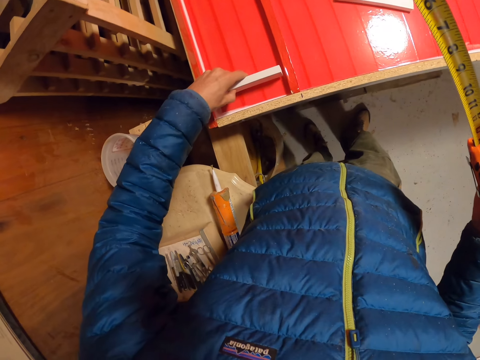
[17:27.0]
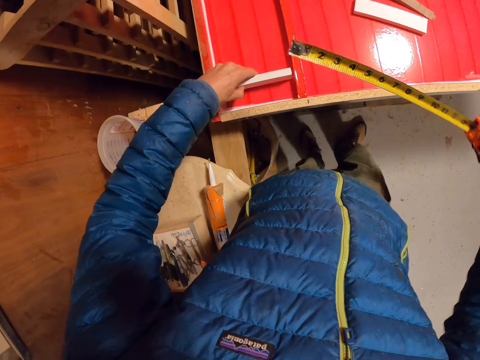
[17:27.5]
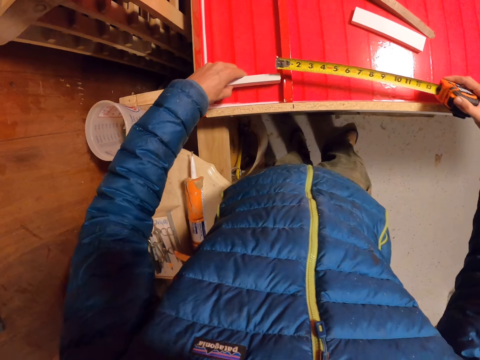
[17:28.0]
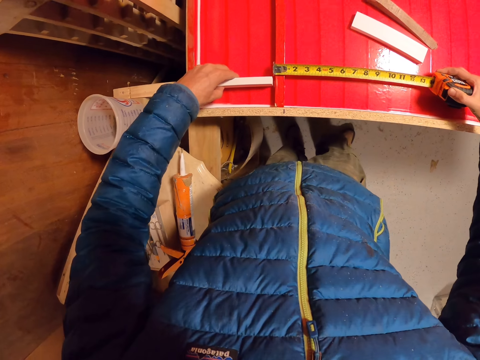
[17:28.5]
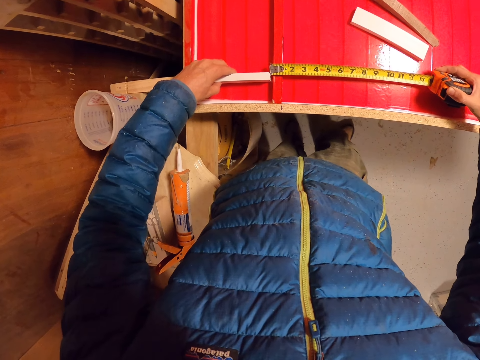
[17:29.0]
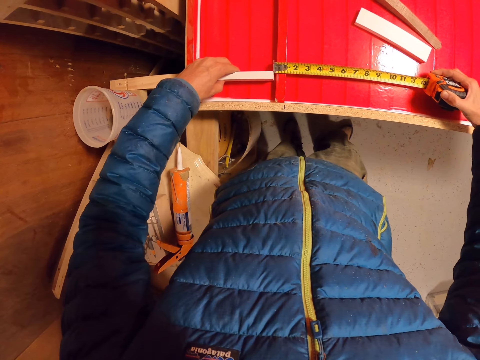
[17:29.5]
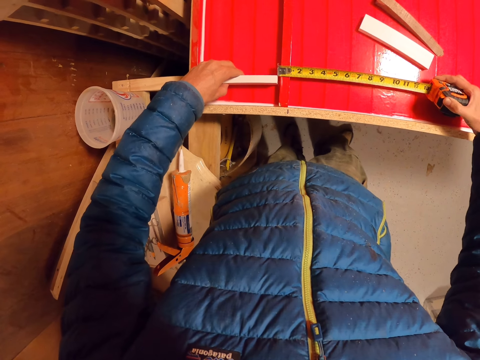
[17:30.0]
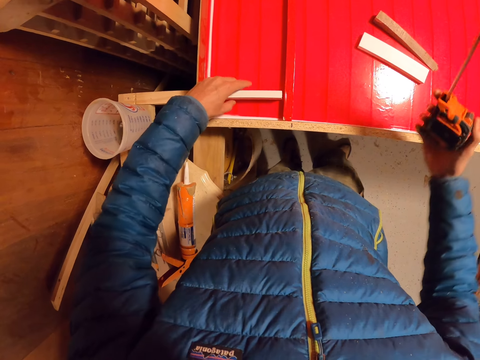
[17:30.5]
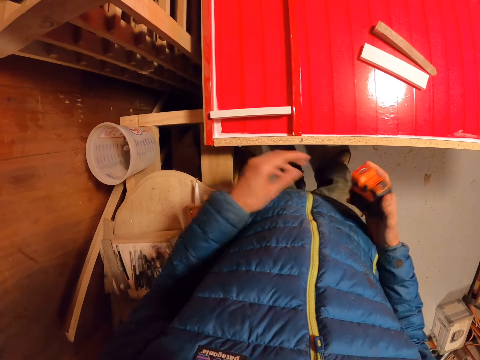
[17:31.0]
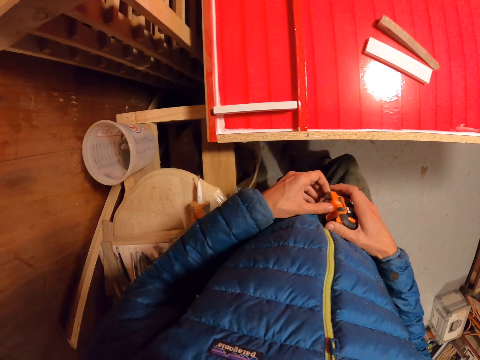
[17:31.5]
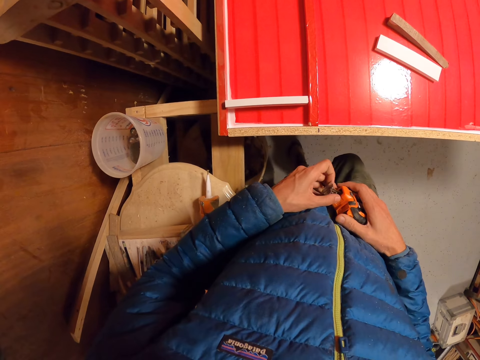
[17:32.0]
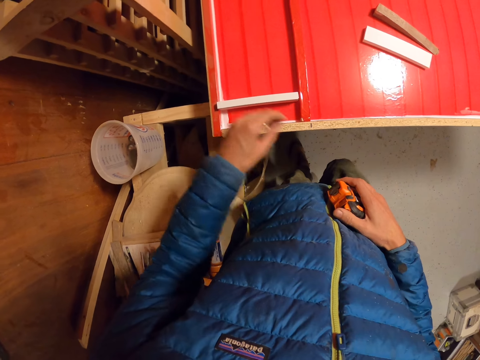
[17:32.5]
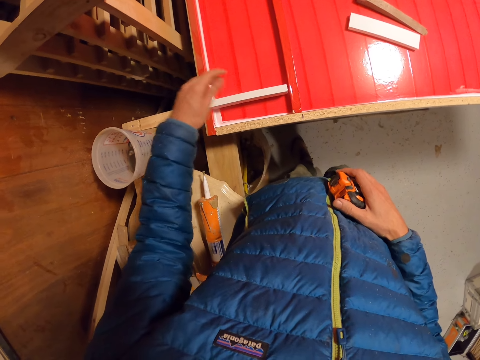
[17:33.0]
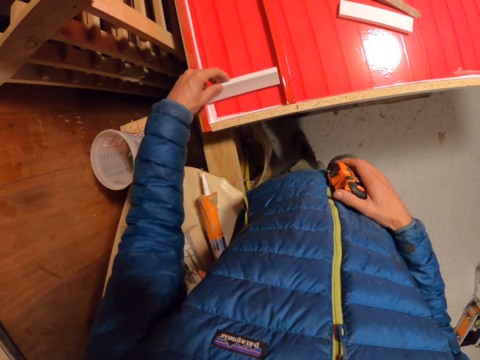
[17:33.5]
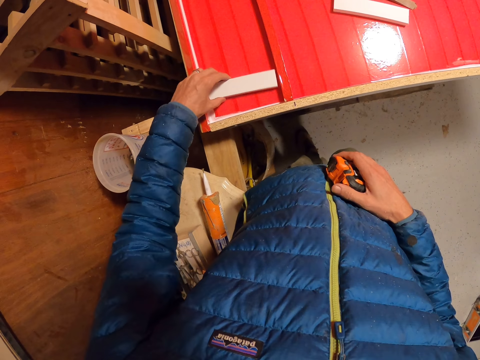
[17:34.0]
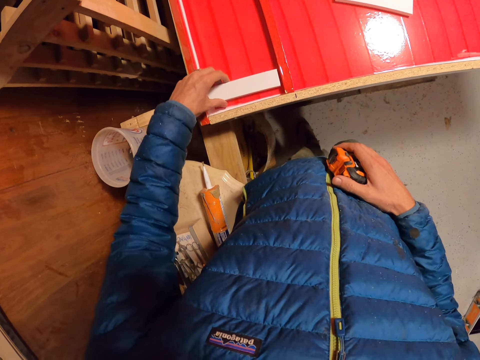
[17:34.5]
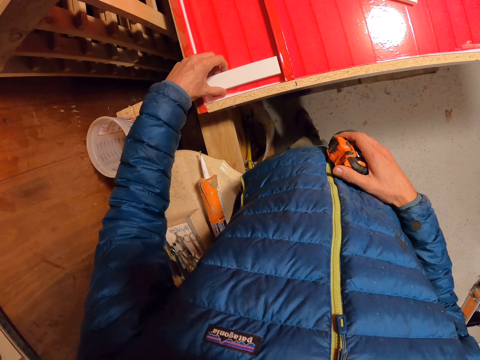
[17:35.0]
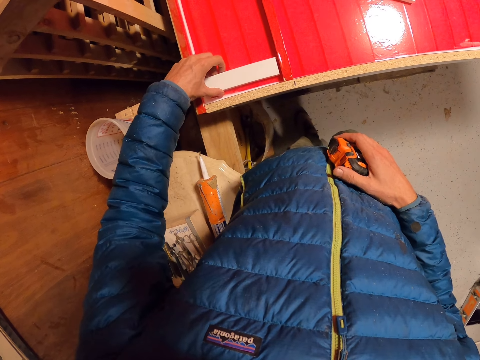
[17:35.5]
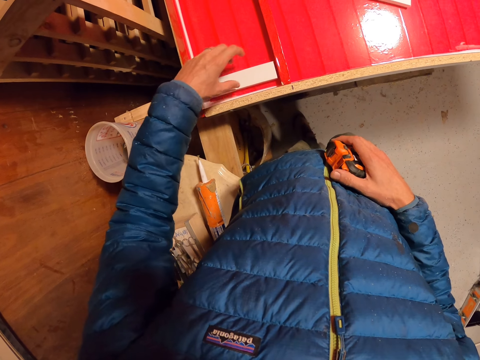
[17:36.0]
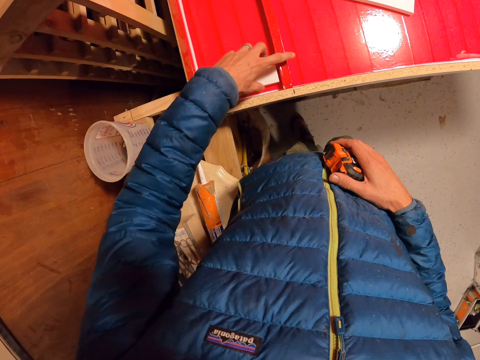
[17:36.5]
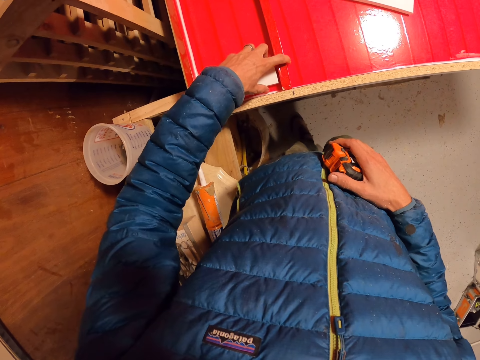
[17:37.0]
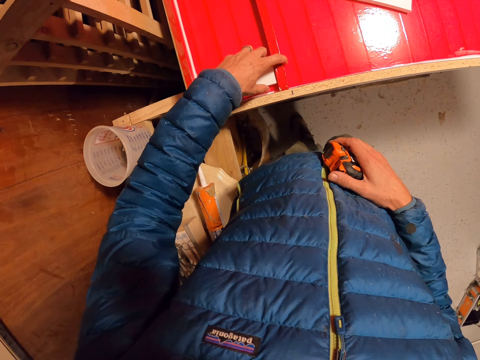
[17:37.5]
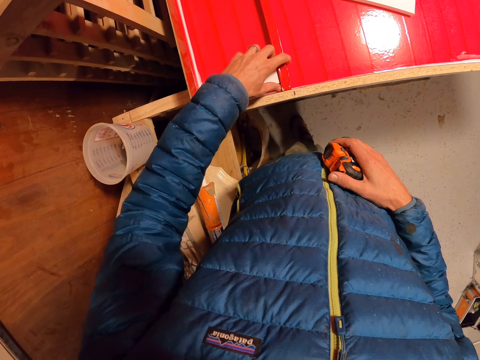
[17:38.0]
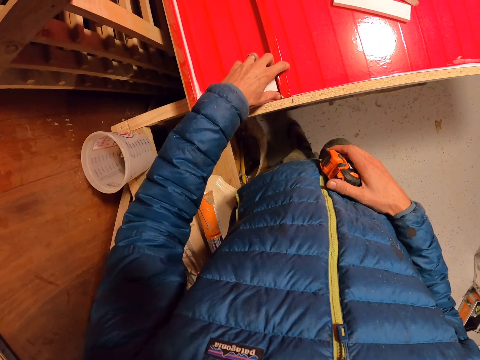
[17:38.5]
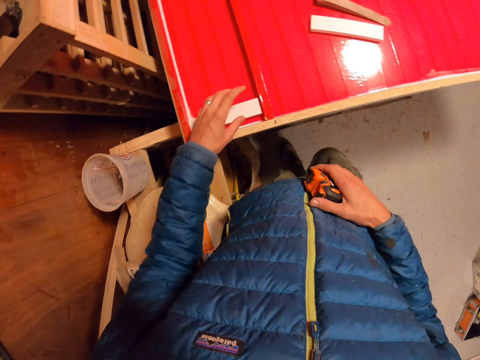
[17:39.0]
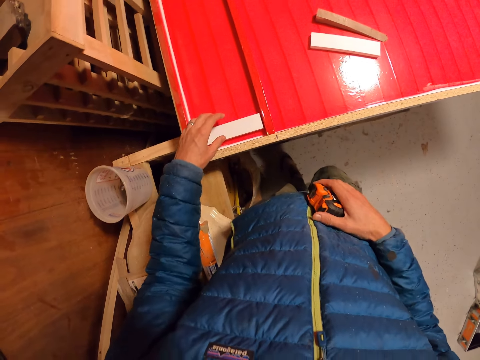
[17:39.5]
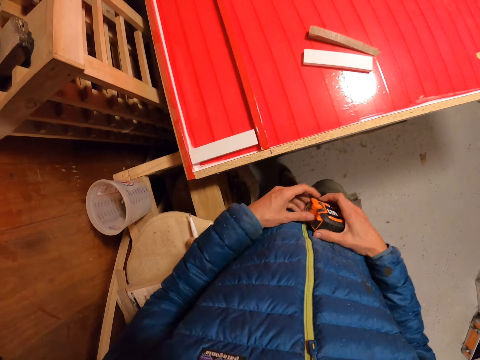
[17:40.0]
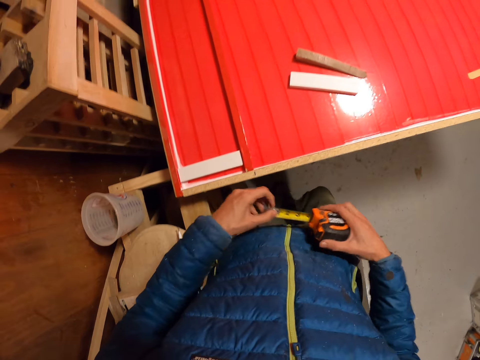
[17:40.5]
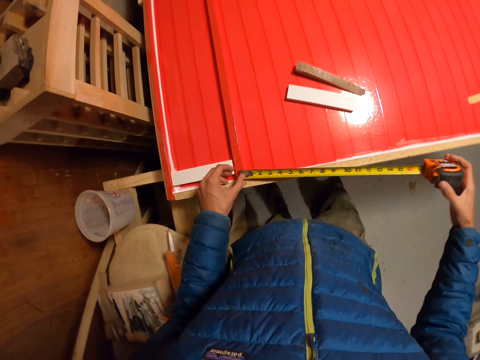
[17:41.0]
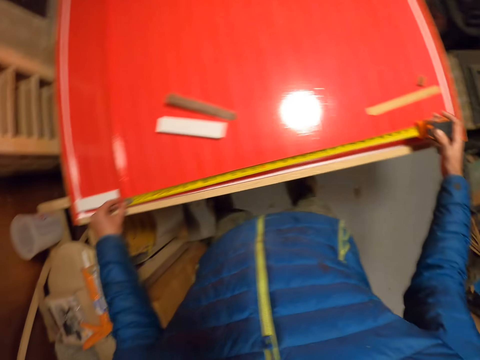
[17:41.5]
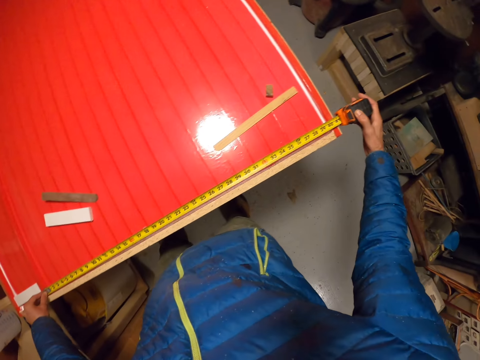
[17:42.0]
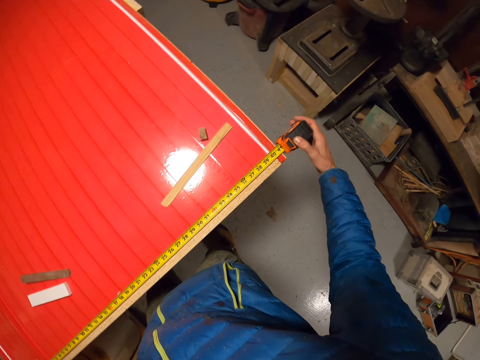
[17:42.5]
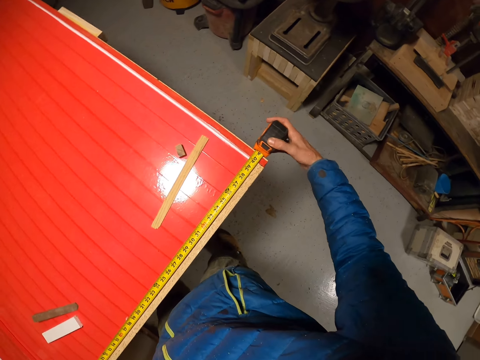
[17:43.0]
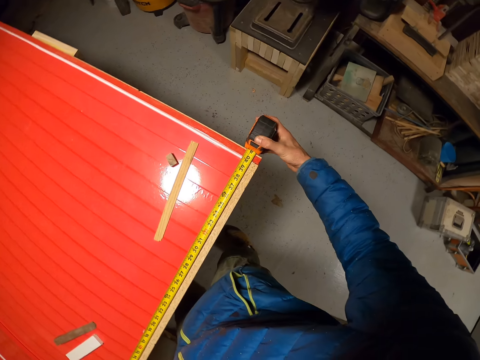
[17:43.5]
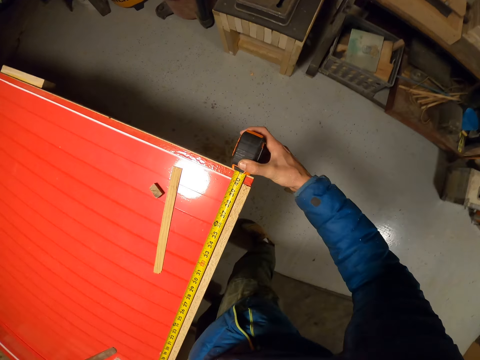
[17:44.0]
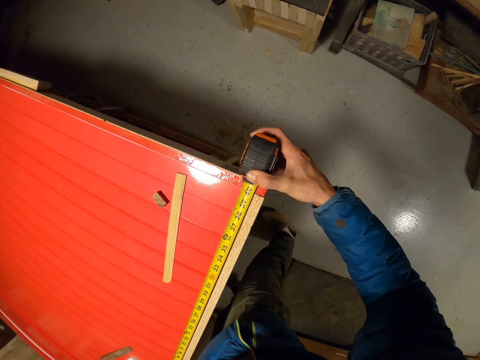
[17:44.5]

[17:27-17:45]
The camera wearer moves their hand. They measure the wooden cardboard. They place the tape on the board. They drop the piece of wood on the board and retract the tape. They remove the tape measure. They adjust the piece of wood on the board with the left hand. They hold the tape measure. They move the wooden cardboard. They move the wooden cardboard again. They move the tape measure. They pull out the retractable tape with the left hand. They take measurement on the board with the tape.

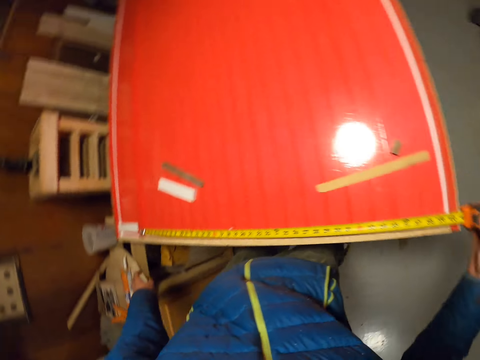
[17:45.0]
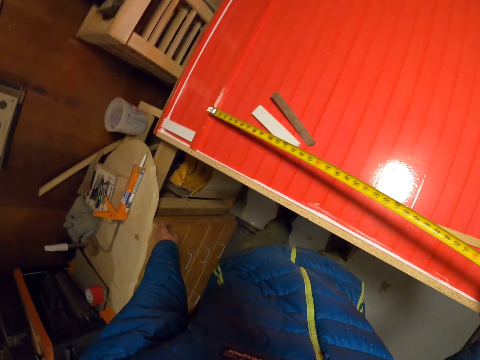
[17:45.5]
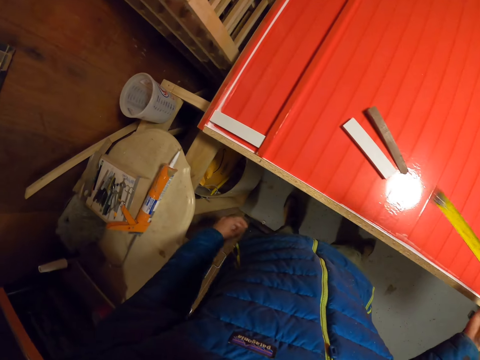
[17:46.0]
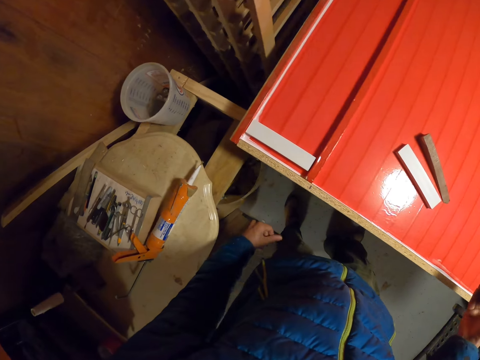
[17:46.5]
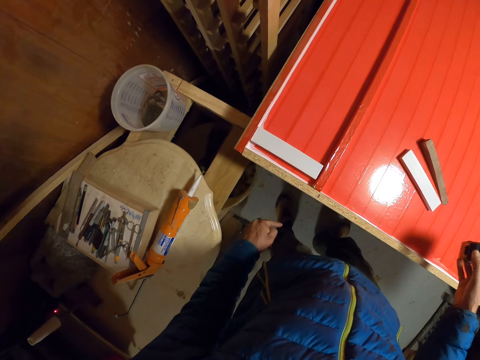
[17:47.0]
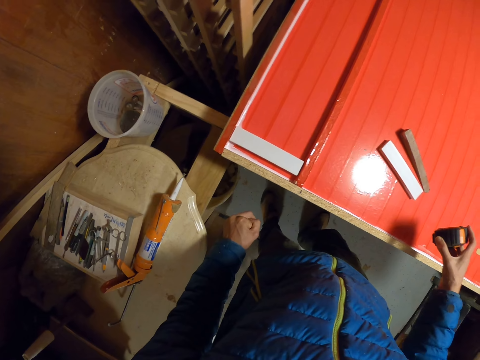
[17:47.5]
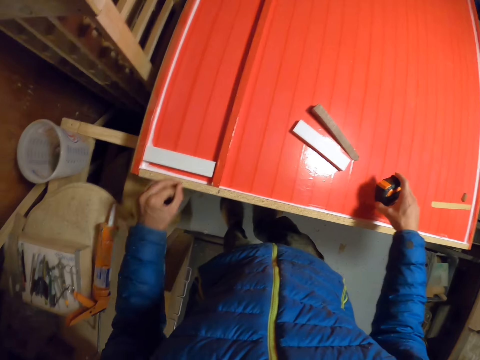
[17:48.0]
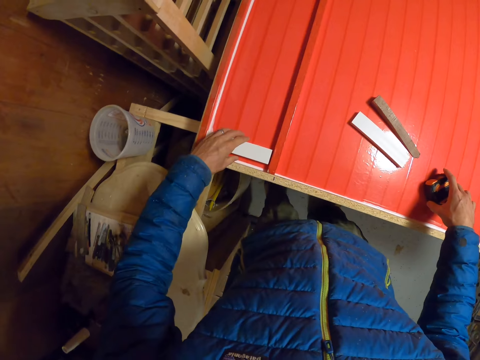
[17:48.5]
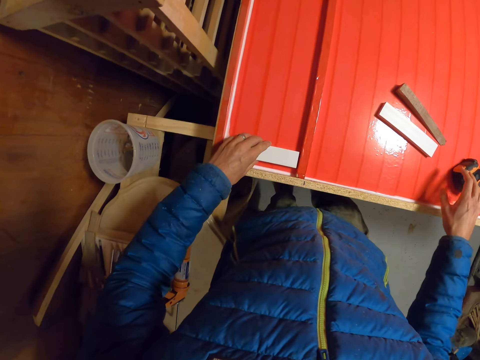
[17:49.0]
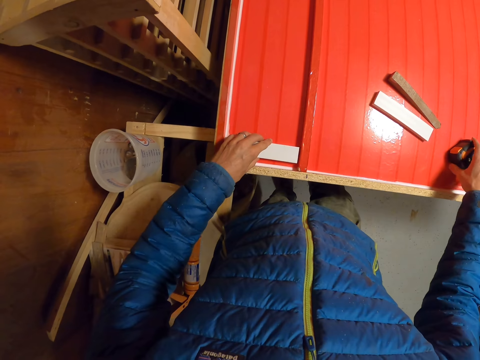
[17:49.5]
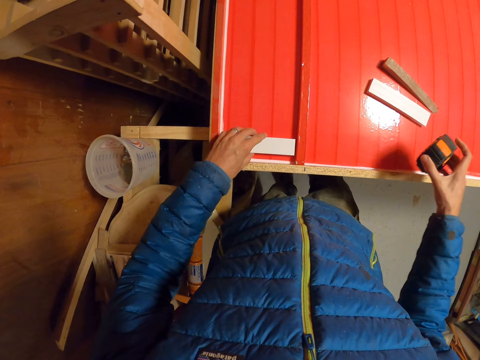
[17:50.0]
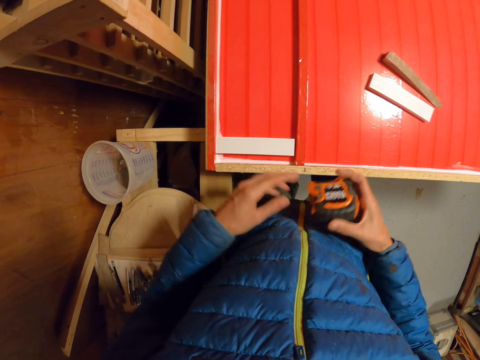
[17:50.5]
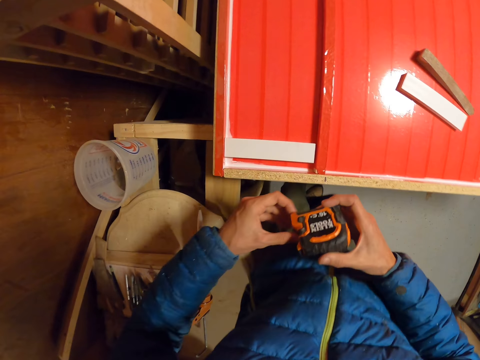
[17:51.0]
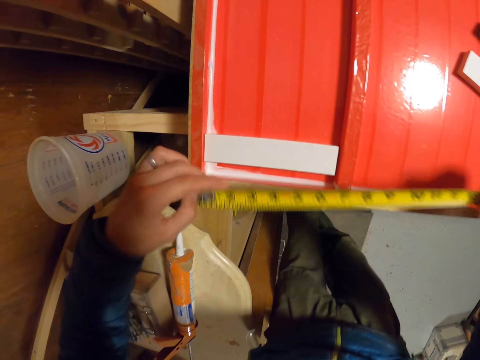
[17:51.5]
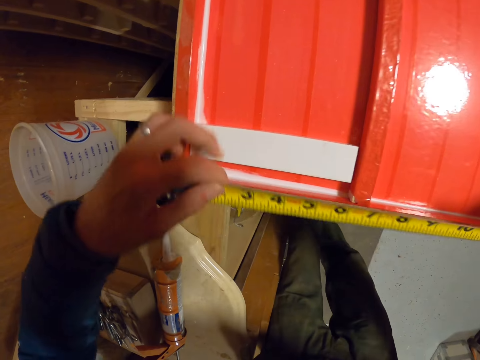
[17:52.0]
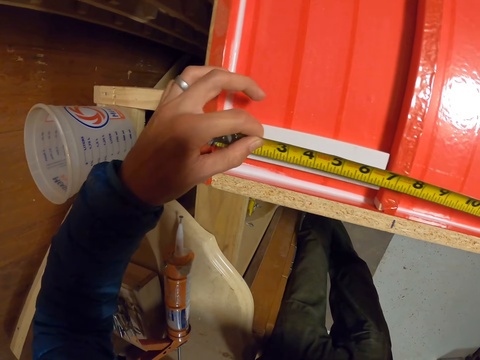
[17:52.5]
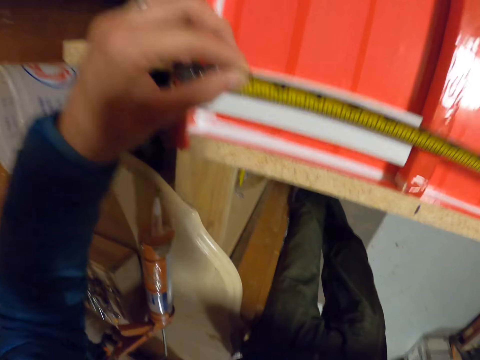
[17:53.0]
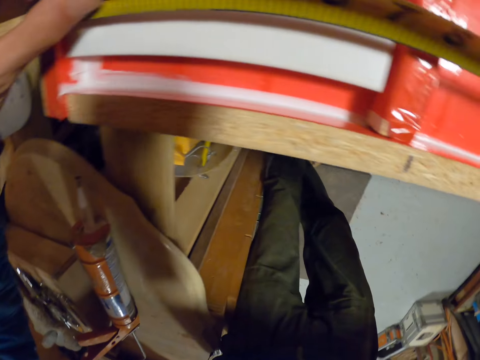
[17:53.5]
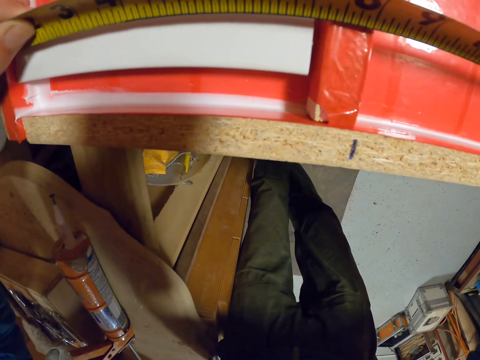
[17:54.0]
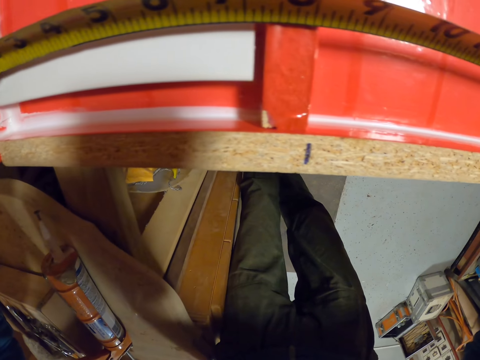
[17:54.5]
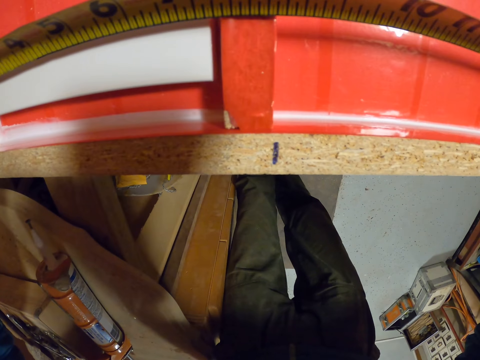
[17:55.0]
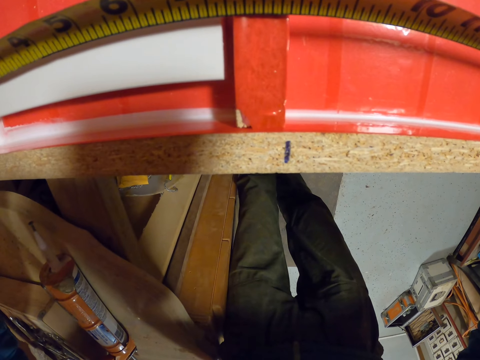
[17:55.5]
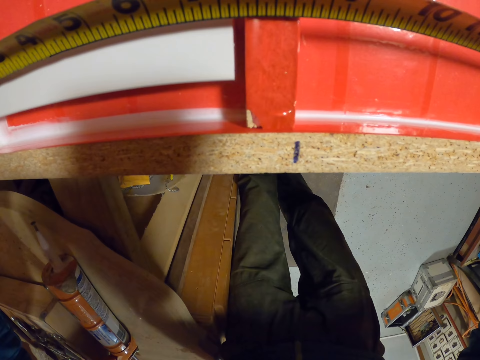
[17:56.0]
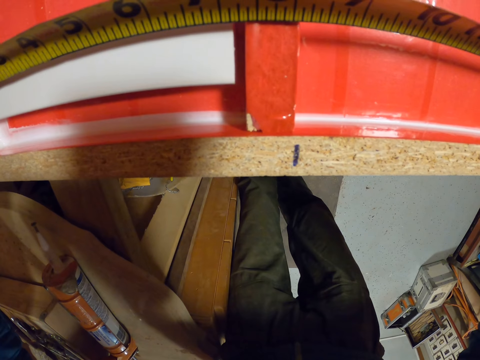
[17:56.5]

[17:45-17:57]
The camera wearer moves the tape measure. They drop the retractable tape on the board. They move their hand and touch the wooden cardboard. They pick the retractable tape from the board with the right hand. They pull the wooden cardboard. They pull out the retractable tape with the left hand. They take measurement of the piece of wood on the board with the tape.
